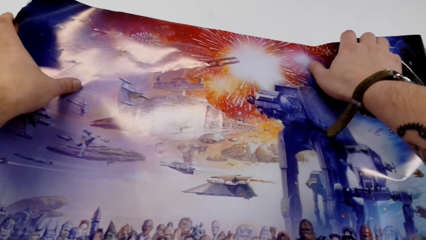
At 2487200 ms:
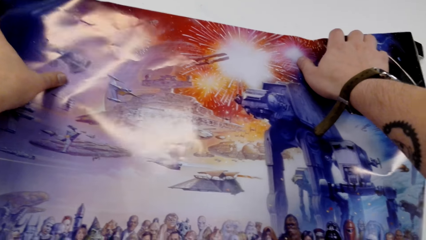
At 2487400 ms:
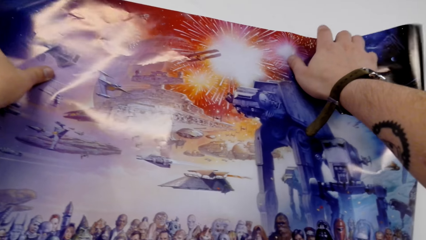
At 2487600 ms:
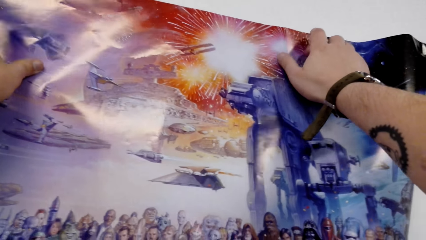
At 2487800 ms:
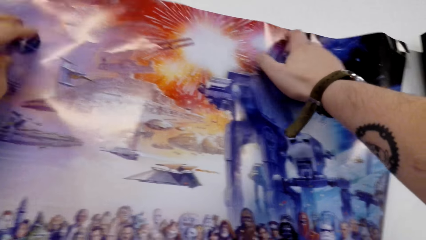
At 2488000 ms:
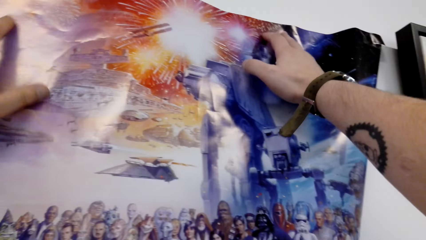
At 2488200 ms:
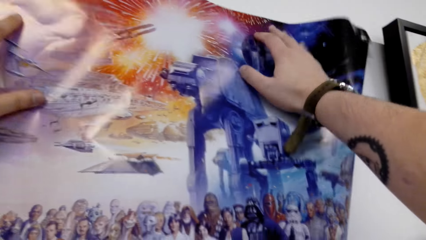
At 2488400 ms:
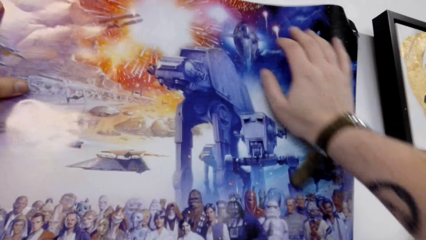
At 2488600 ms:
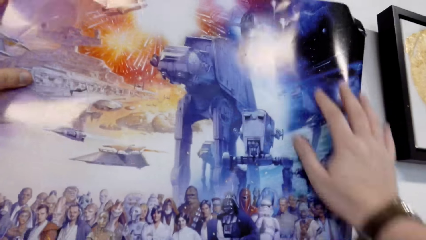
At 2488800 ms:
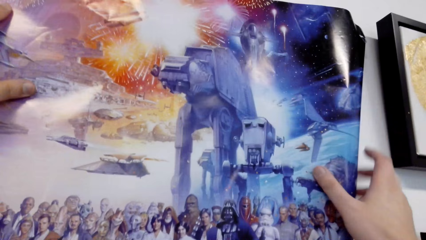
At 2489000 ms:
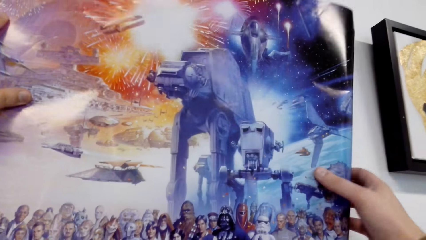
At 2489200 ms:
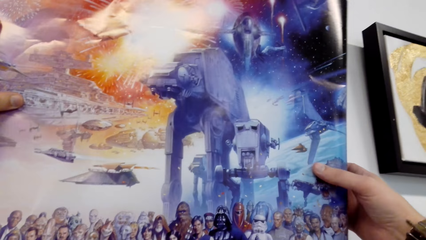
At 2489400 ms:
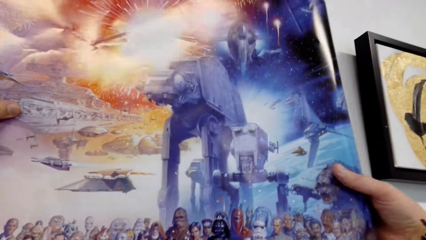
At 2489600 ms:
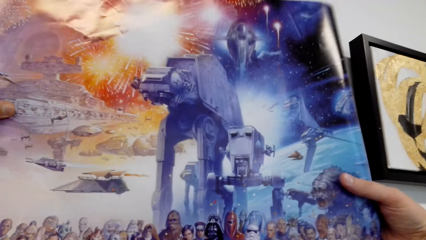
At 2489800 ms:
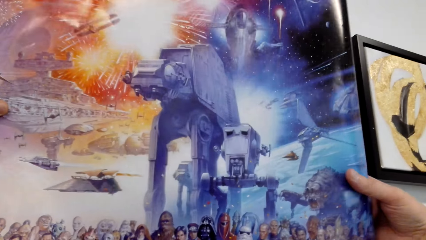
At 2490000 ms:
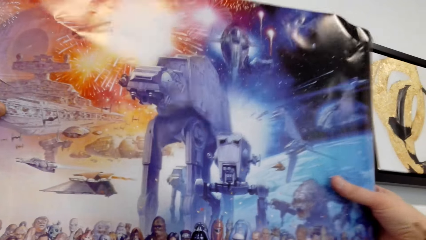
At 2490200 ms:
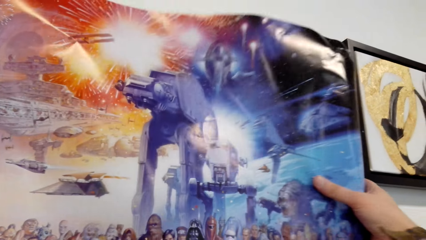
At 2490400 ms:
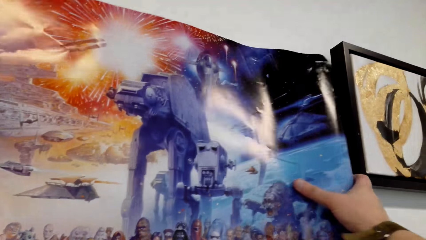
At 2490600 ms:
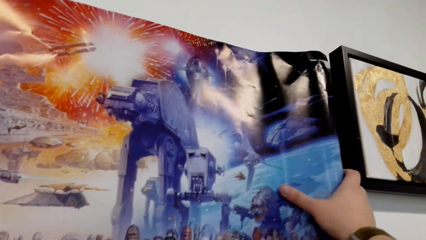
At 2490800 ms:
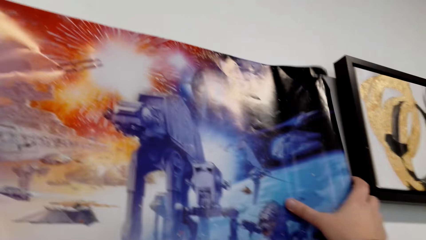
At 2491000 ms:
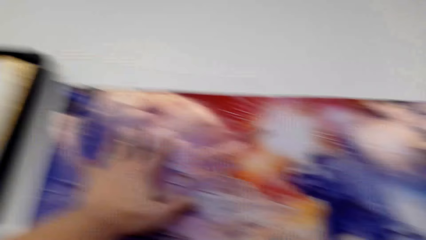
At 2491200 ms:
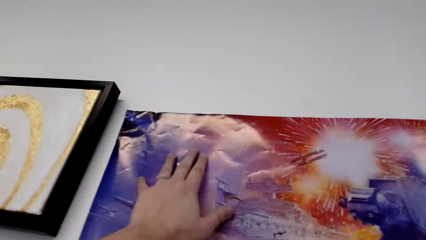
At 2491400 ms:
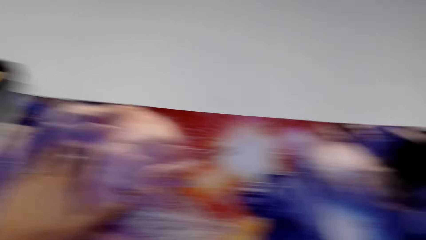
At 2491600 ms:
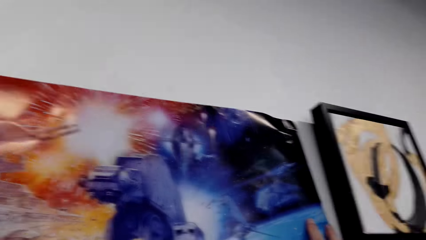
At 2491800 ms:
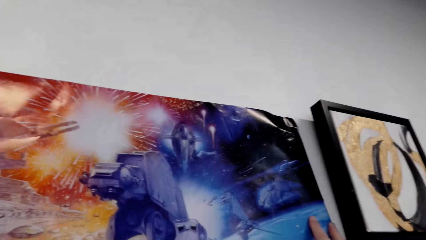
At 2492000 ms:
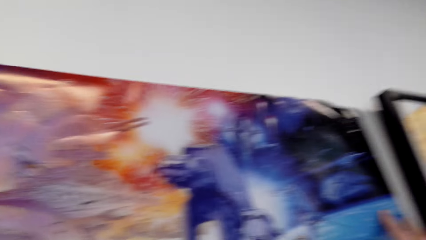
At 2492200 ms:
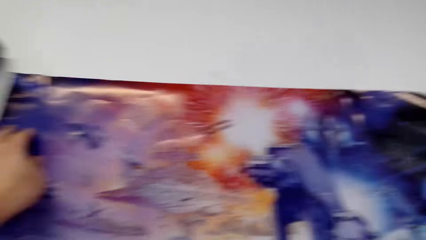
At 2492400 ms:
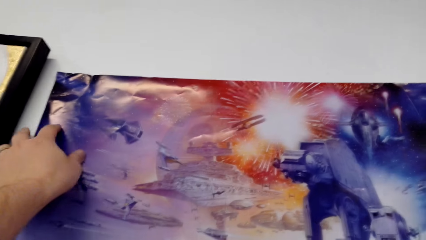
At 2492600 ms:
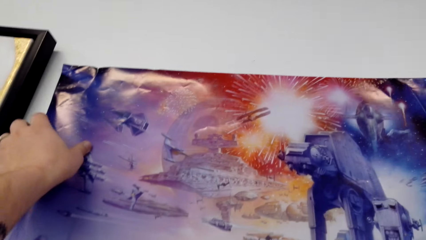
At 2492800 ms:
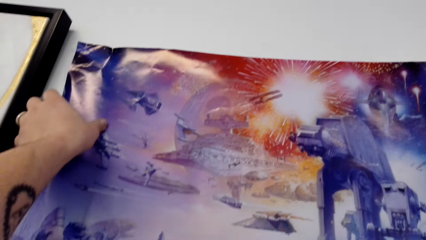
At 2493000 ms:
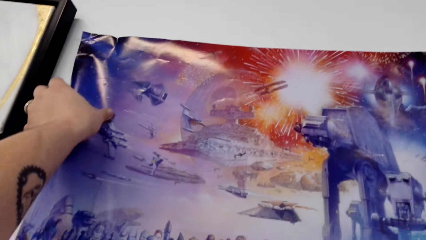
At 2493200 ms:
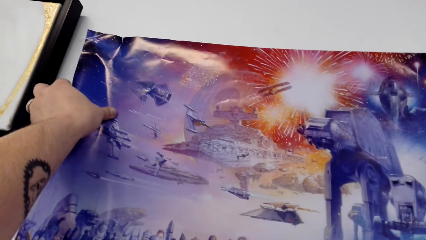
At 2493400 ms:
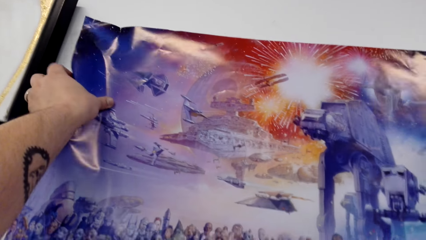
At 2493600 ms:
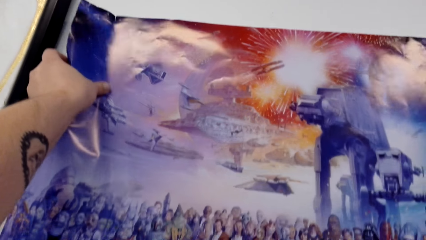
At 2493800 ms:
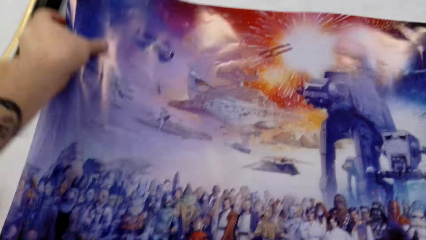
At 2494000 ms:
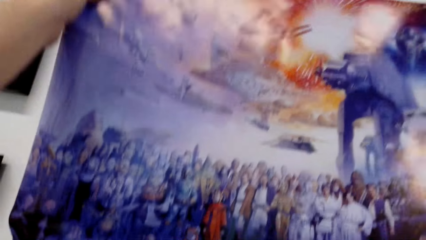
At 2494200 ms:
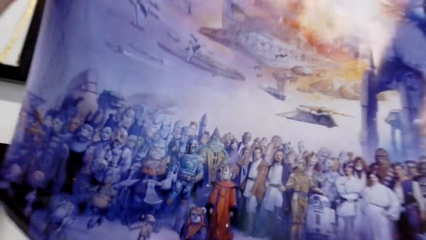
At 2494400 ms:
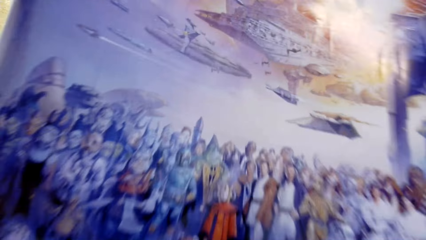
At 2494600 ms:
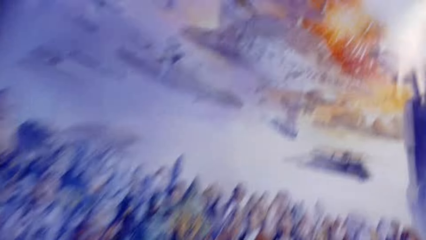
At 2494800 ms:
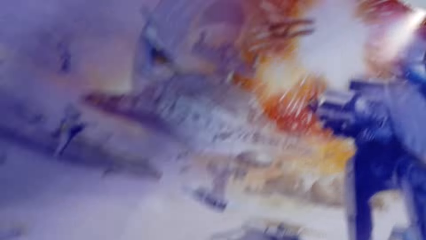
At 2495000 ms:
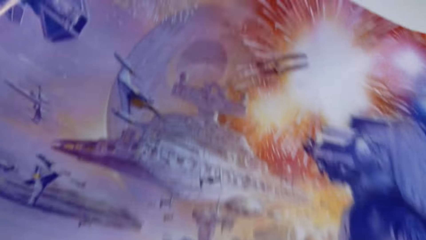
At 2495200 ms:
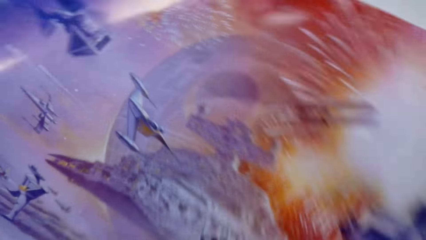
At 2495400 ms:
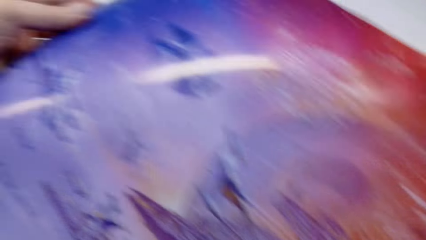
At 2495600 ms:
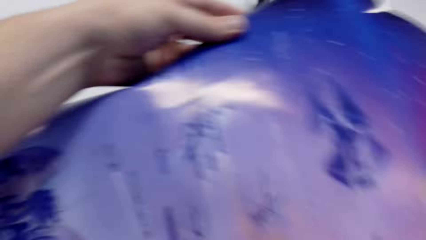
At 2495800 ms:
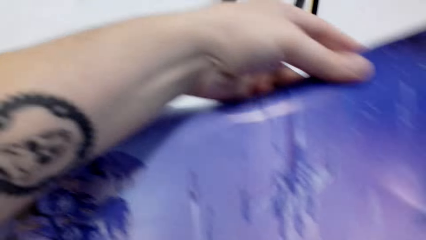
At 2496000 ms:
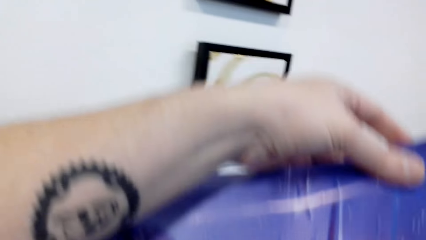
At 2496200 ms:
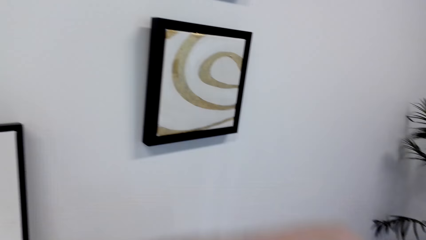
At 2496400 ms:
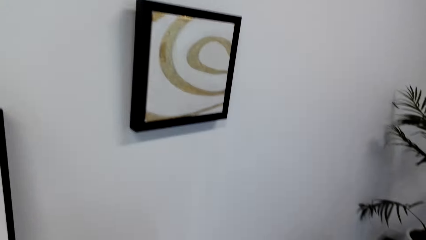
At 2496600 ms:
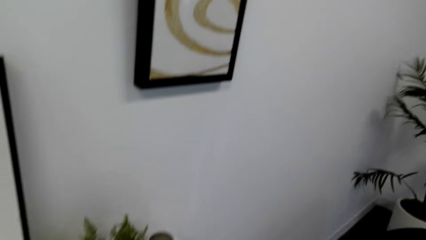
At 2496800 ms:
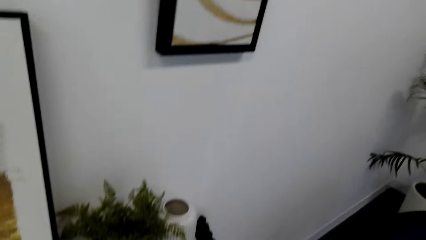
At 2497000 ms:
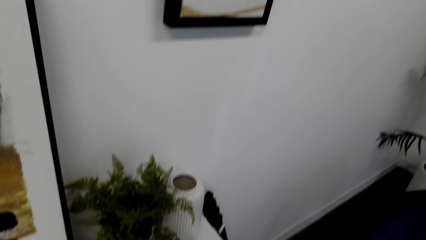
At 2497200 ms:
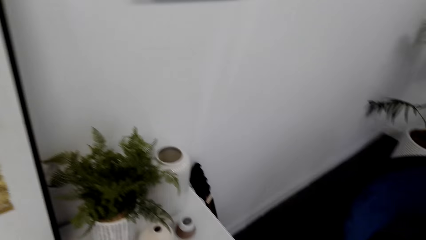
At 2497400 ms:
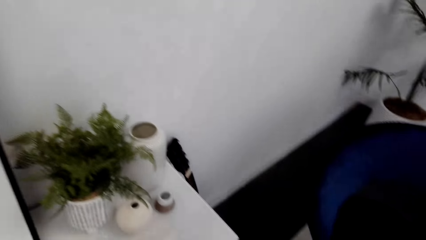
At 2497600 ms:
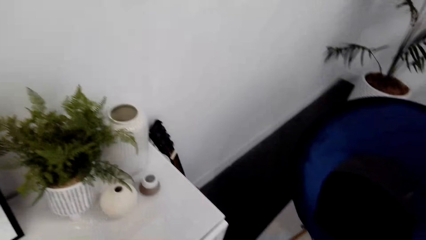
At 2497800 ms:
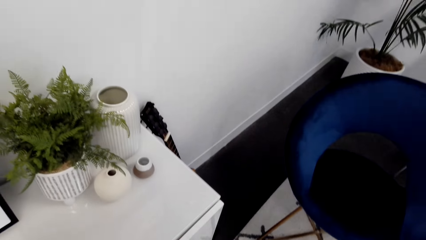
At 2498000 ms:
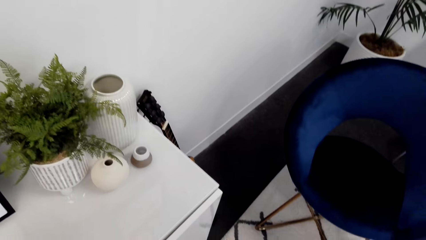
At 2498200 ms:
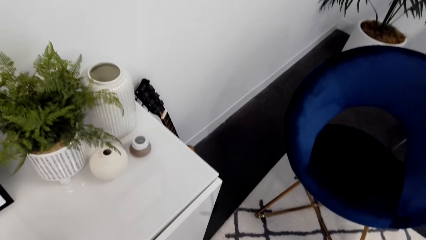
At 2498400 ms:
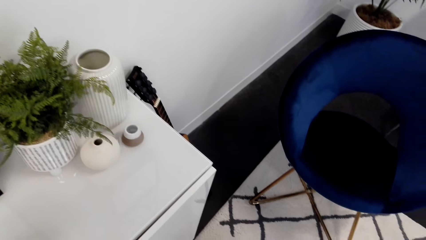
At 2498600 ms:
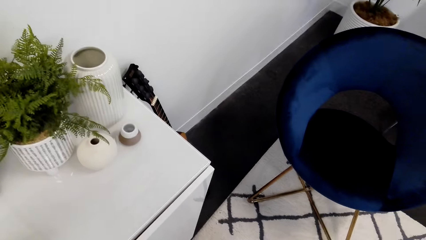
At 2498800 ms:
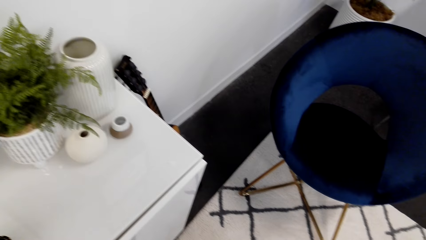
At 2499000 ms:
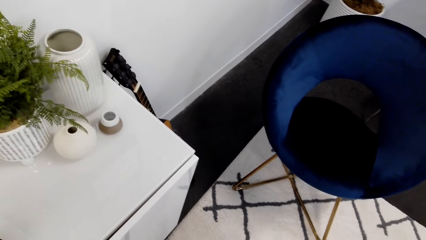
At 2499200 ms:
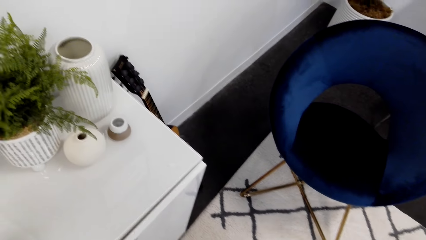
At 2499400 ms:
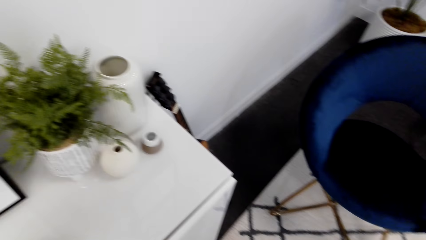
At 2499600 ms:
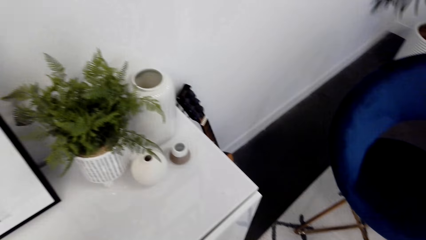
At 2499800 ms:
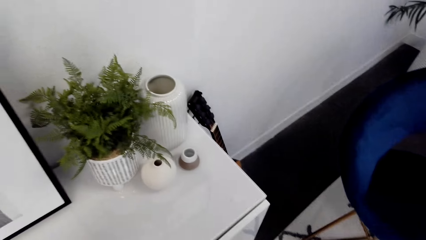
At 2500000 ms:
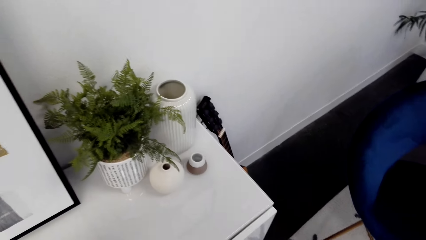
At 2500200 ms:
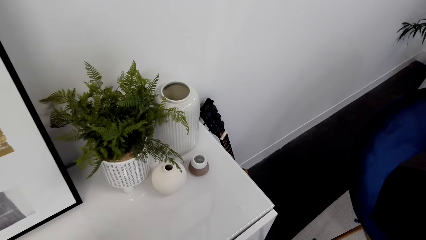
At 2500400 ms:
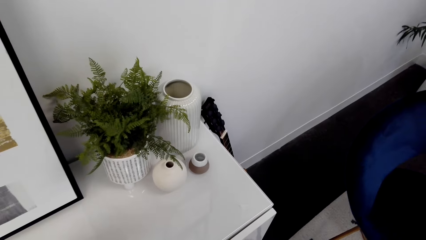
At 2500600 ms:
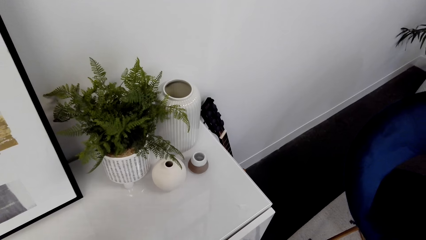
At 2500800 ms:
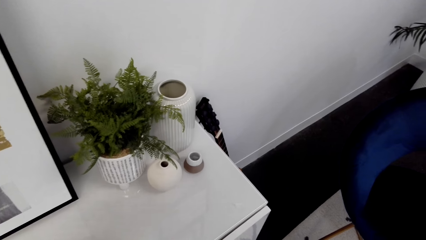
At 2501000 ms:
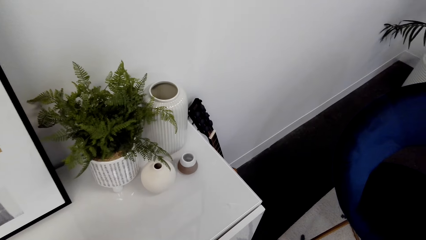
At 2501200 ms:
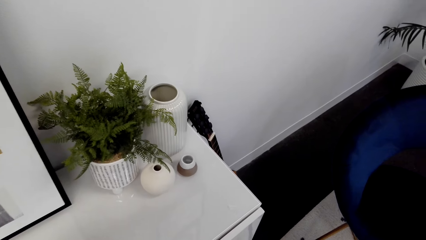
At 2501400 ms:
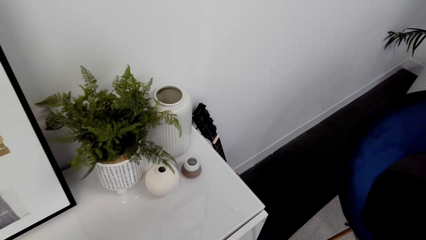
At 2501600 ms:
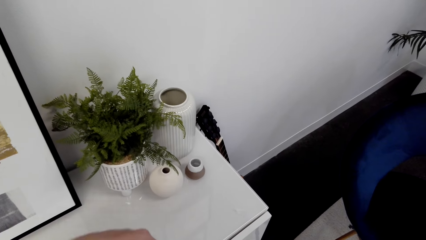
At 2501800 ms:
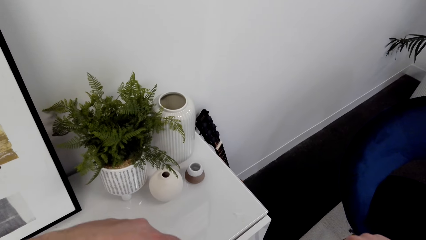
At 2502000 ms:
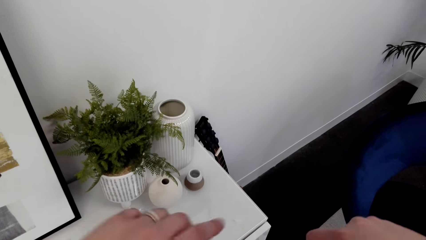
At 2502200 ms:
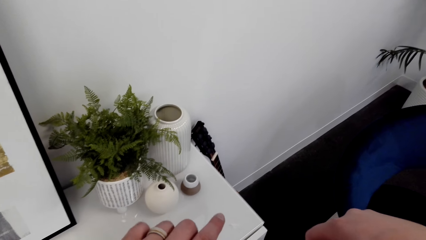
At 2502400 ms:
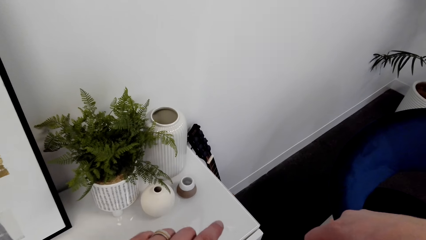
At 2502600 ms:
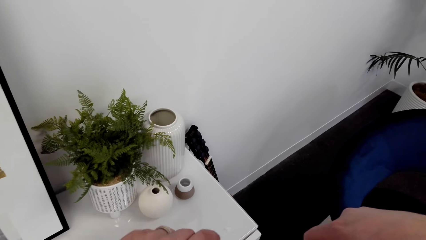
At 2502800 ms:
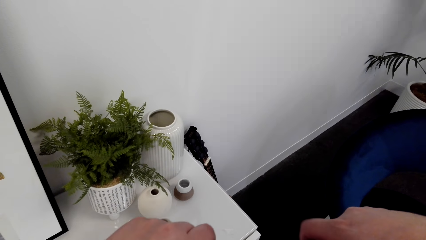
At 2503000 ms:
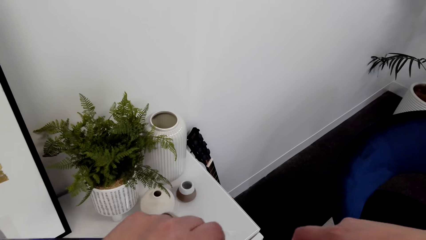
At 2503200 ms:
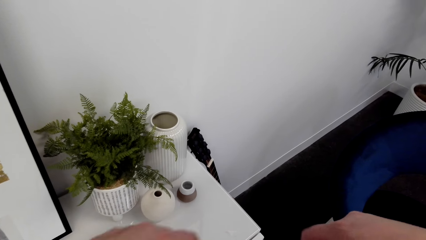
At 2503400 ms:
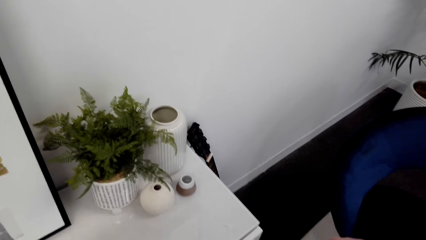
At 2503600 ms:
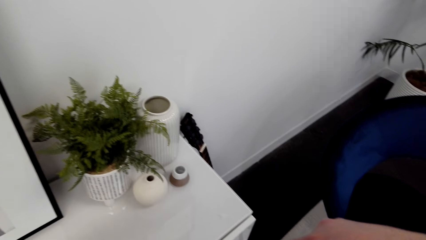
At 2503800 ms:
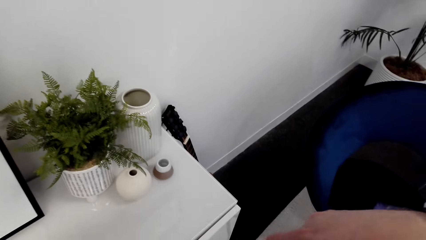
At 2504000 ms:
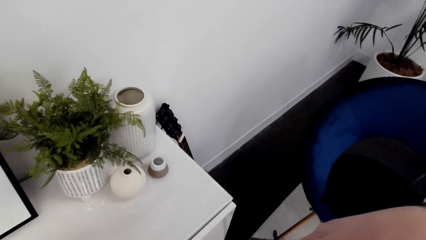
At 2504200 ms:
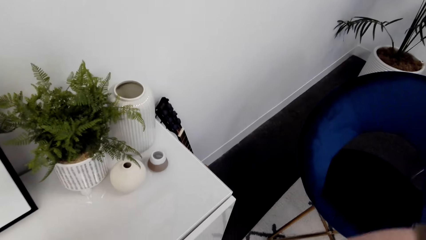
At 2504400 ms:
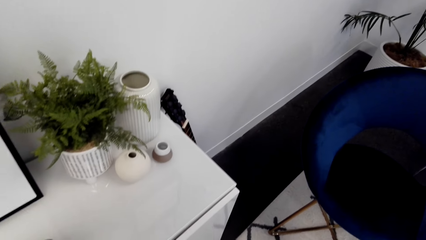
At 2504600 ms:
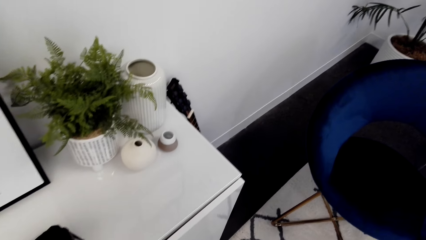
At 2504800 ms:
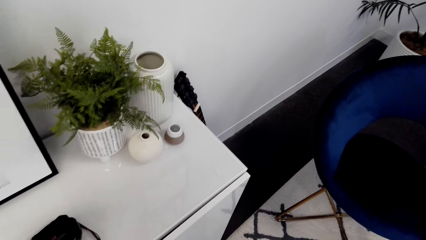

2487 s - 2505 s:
The camera wearer folds the paper.
